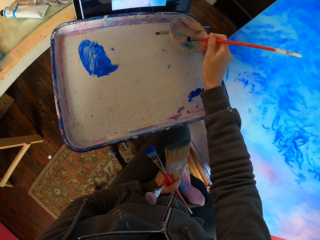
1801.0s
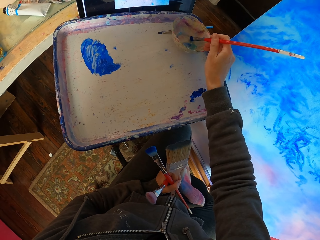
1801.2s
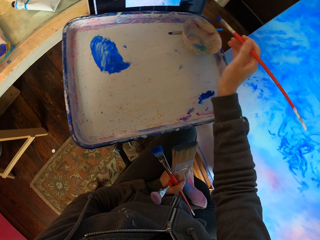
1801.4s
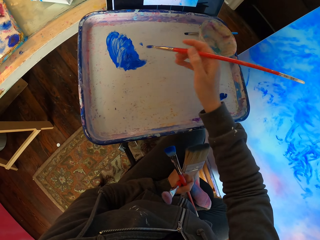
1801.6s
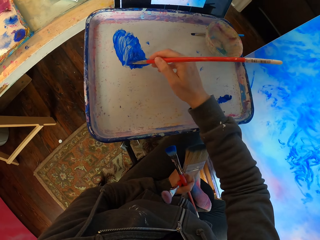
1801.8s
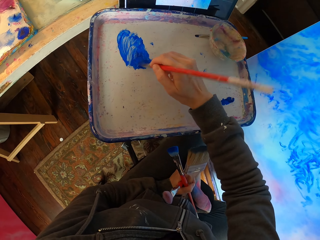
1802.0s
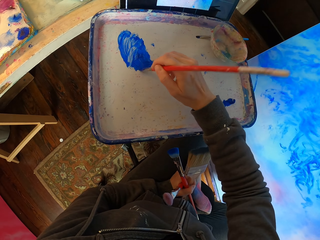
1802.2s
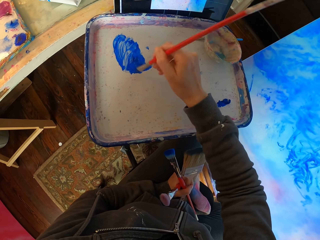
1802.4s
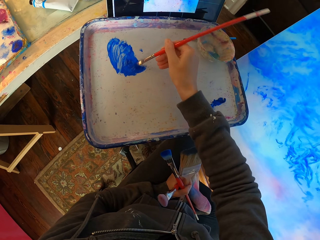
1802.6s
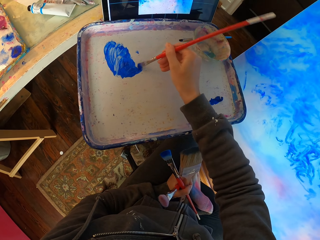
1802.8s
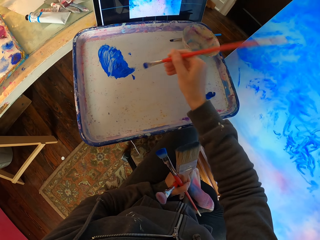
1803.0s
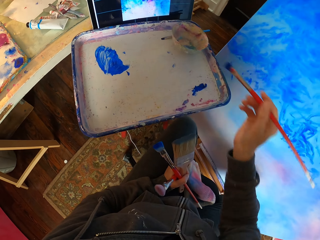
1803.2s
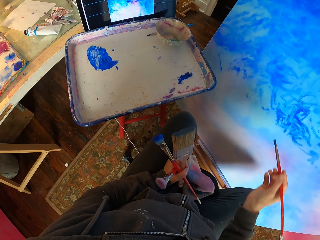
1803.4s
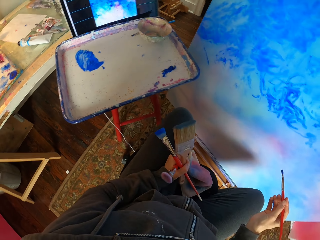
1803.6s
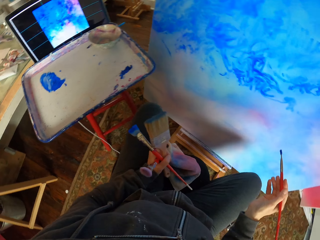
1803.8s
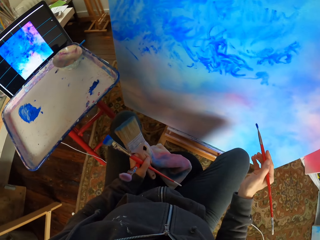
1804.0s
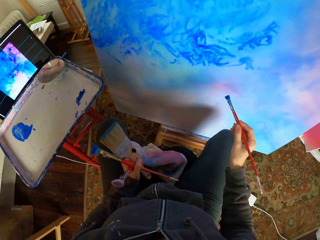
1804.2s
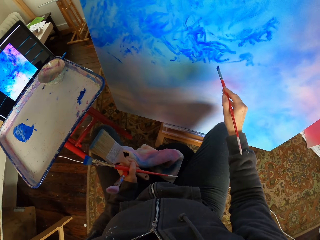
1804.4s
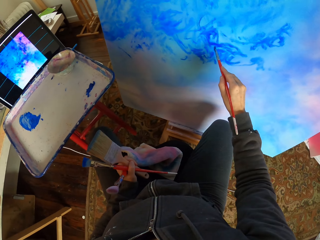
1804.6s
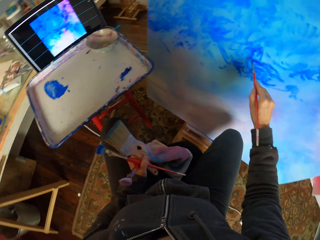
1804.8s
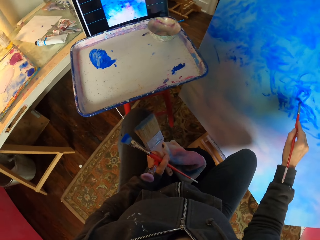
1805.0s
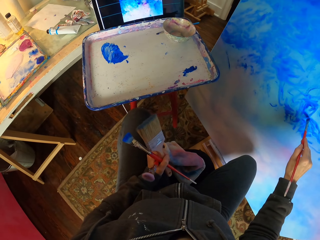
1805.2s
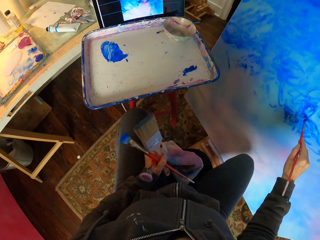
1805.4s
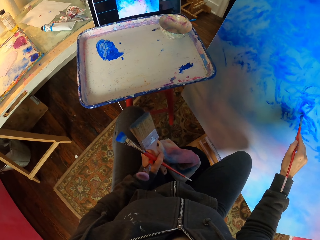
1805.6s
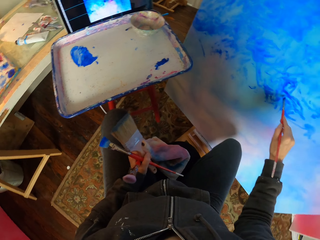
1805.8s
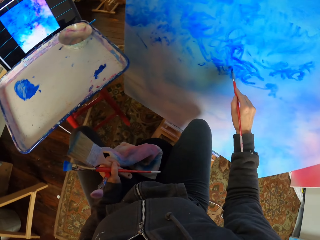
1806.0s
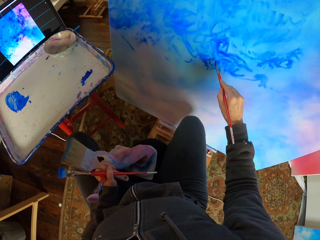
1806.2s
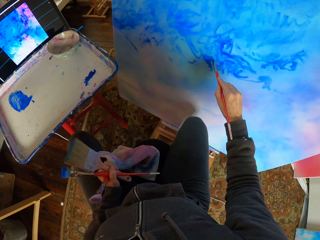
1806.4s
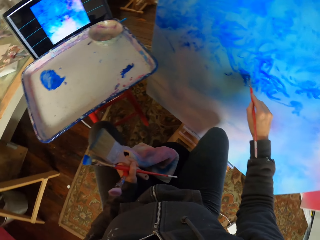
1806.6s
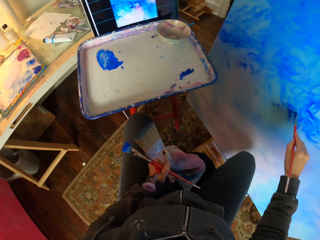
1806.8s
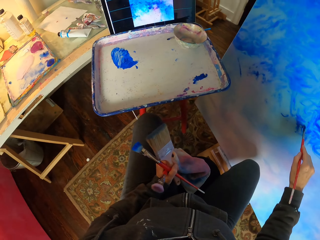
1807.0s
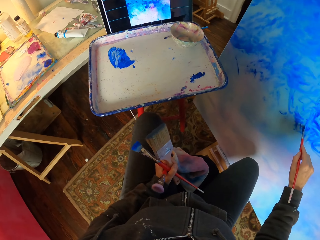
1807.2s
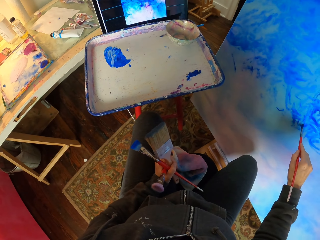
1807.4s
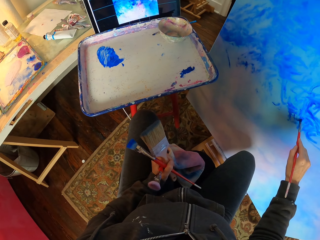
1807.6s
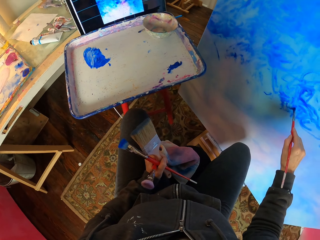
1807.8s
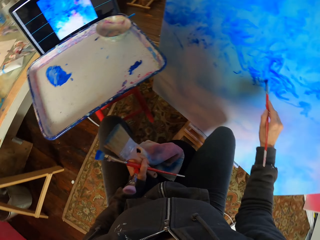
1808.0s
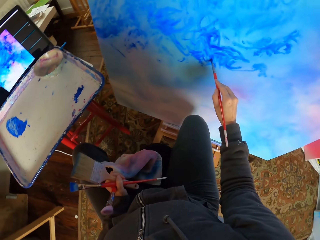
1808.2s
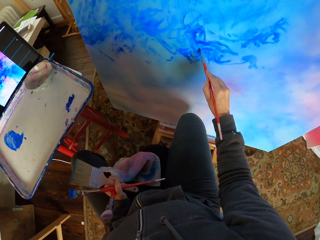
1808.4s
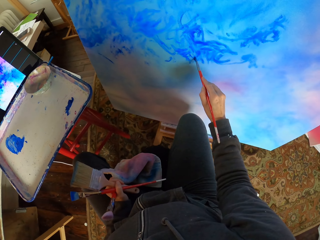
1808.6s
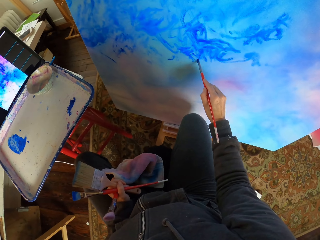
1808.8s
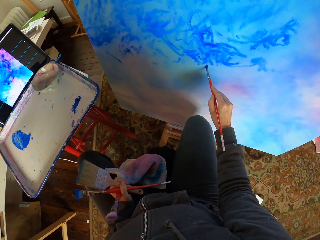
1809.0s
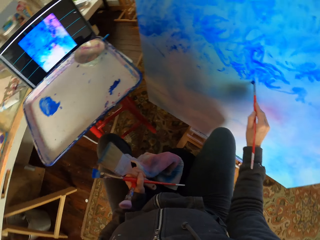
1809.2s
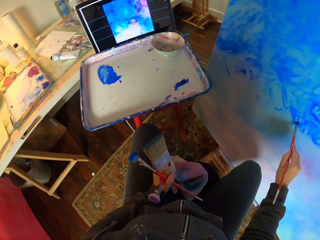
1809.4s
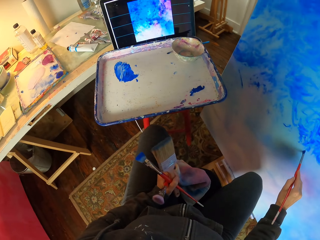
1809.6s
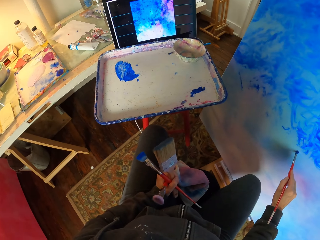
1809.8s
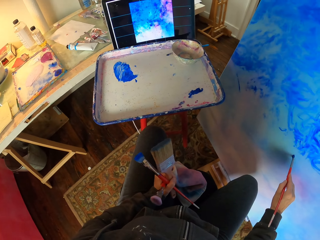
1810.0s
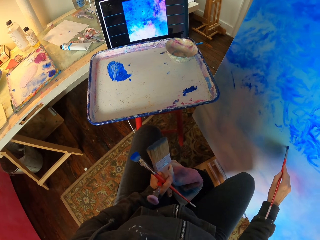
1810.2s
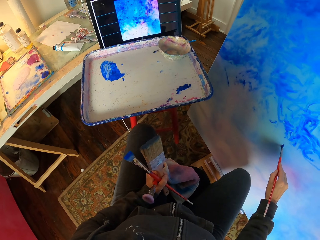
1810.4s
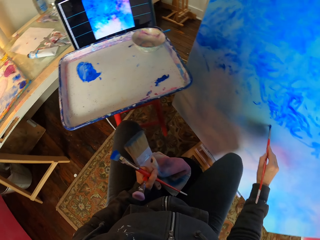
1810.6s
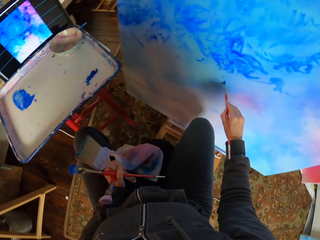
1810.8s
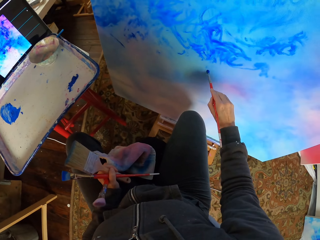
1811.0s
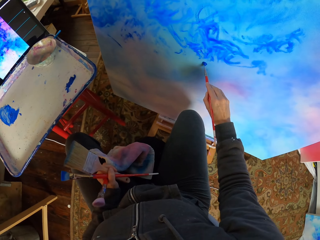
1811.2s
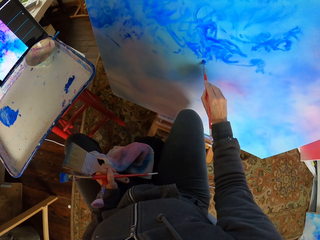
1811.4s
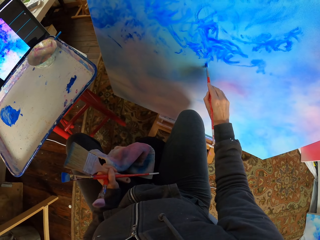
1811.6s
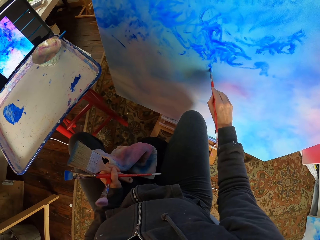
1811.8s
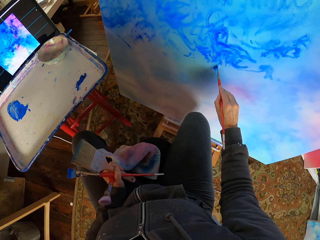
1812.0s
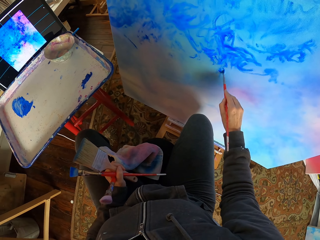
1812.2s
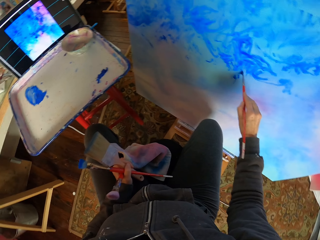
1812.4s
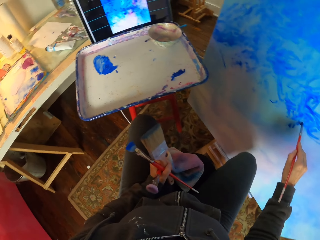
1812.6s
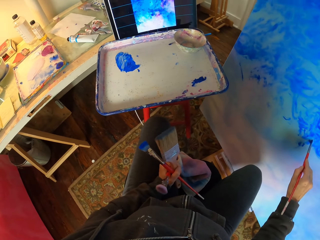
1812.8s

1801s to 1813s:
The camera wearer dips the brush in the water. They brush on the paint. They look at the art. They paint on the board. They paint art with the brush.

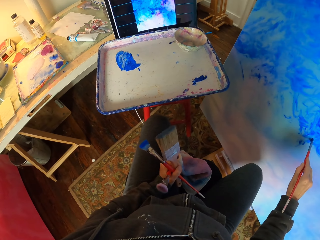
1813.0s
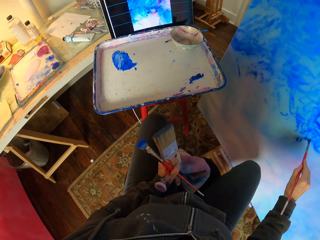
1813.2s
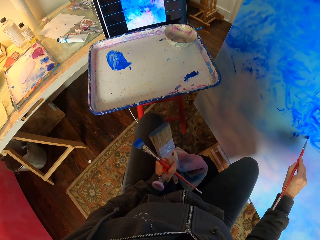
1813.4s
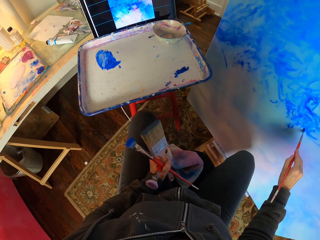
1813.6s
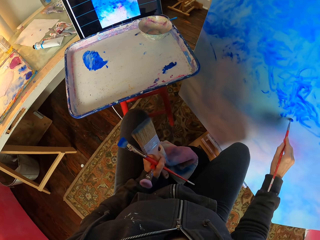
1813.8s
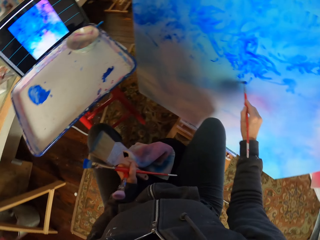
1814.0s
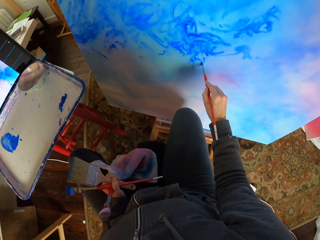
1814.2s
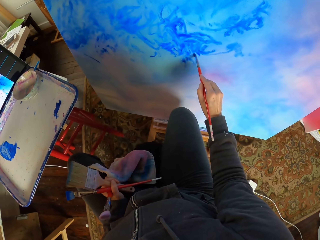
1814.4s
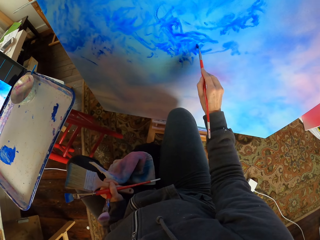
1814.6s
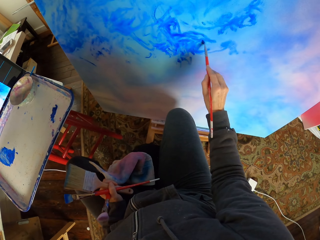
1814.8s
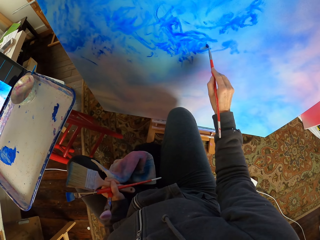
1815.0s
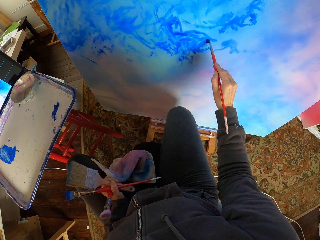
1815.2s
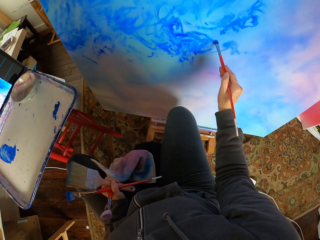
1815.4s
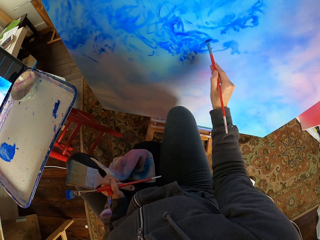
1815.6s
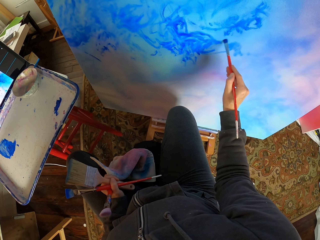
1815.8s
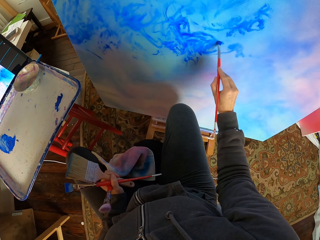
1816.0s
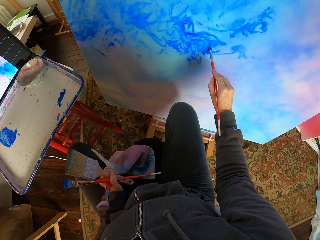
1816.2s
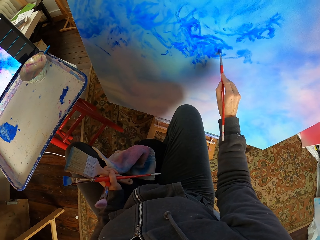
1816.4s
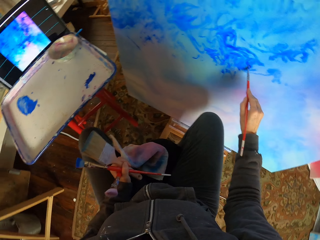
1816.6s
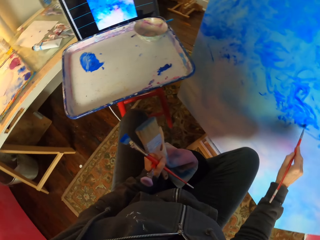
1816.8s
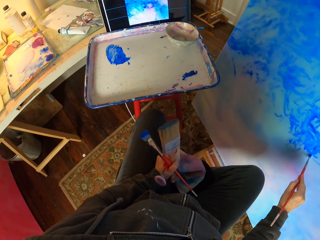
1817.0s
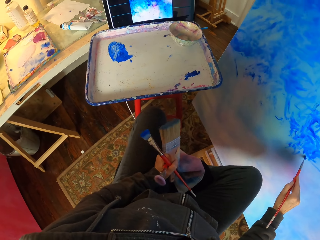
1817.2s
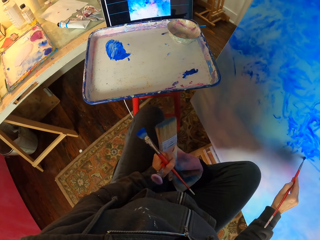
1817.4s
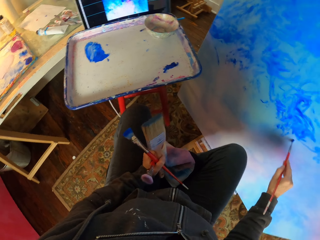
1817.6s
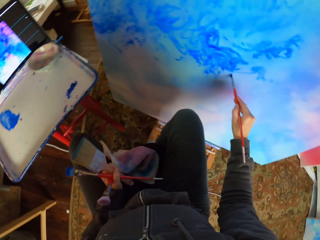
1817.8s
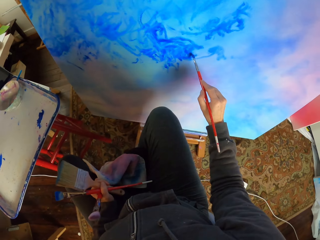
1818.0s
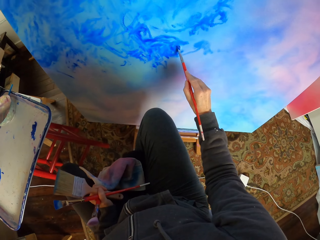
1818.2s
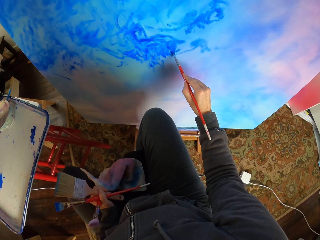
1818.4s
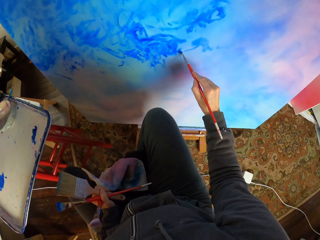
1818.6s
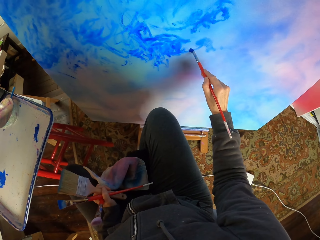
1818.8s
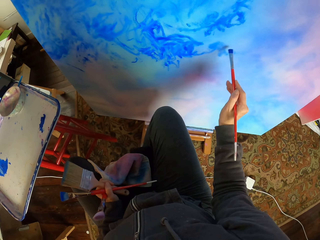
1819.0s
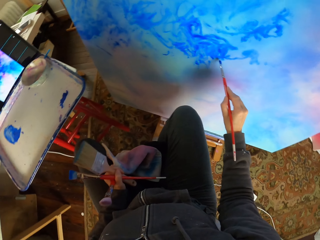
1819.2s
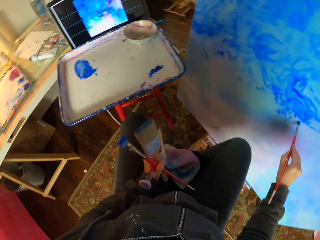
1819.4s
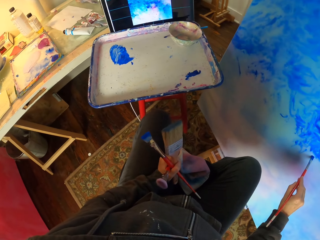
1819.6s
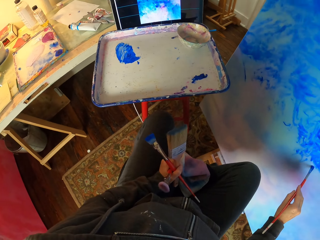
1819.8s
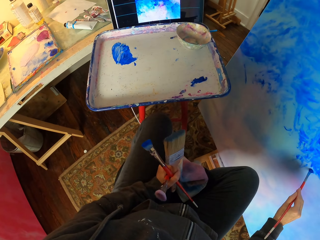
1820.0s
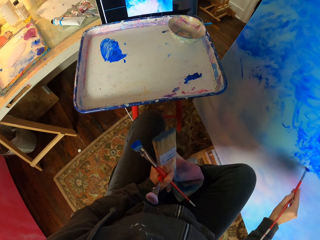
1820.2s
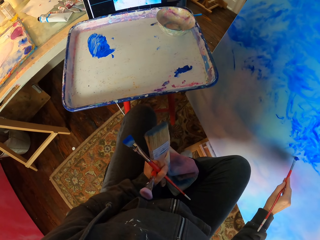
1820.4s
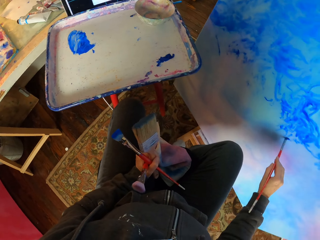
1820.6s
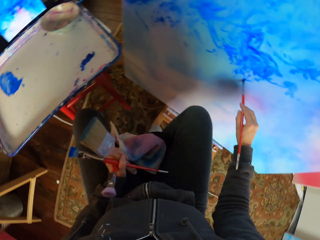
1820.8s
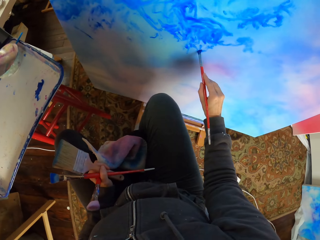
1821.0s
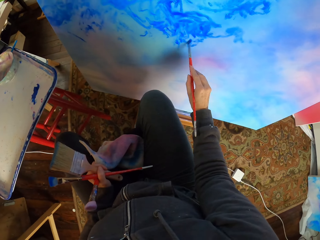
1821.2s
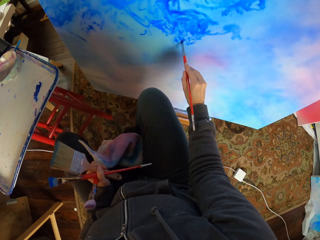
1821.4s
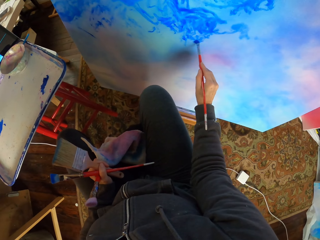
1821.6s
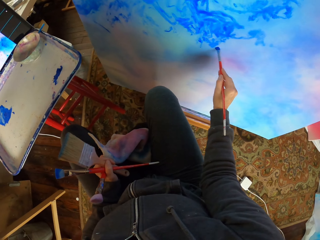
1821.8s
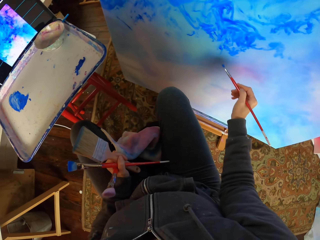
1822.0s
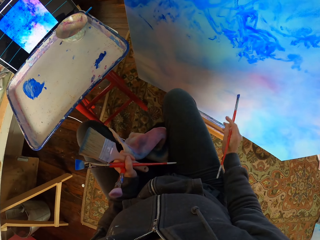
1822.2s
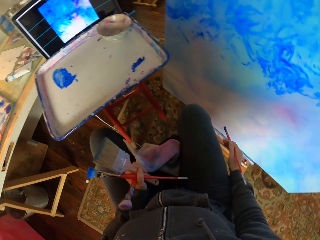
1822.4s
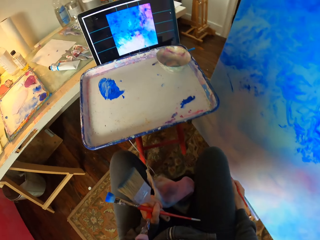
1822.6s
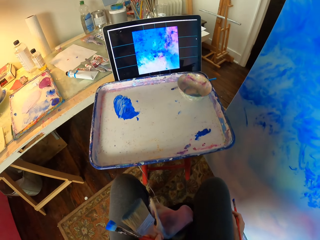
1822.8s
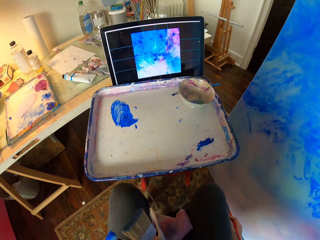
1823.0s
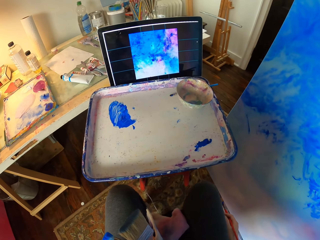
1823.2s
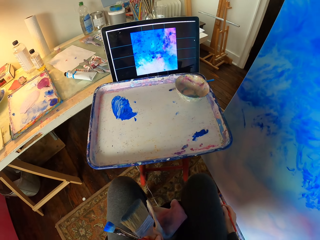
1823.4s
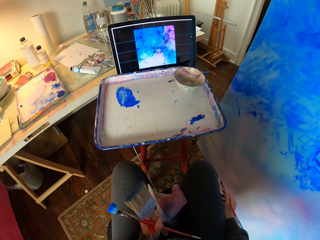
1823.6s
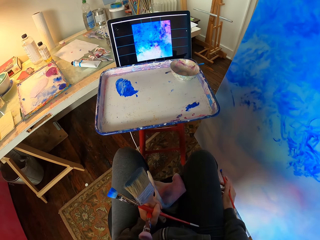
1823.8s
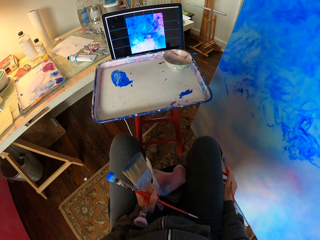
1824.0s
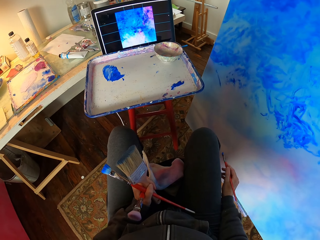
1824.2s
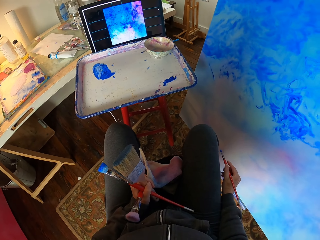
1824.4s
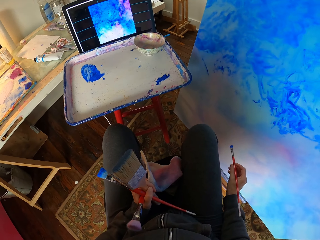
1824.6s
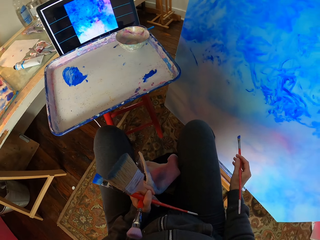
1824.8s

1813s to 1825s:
The camera wearer looks at the screen.
